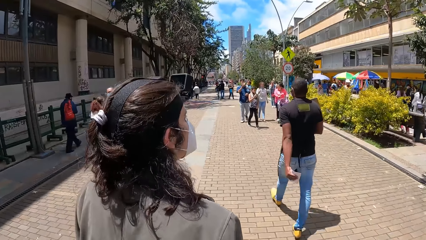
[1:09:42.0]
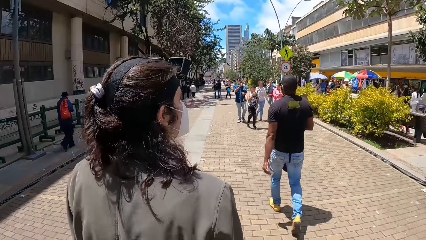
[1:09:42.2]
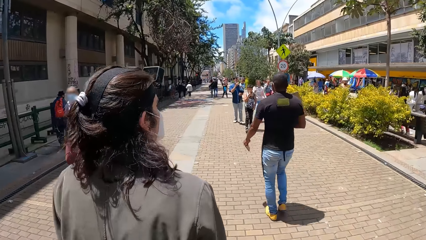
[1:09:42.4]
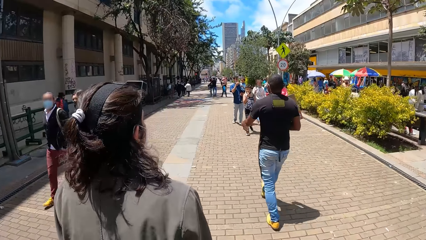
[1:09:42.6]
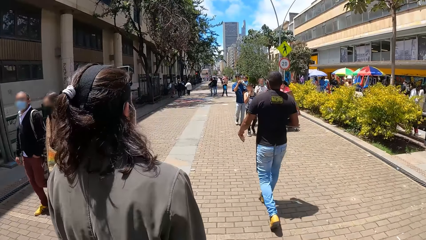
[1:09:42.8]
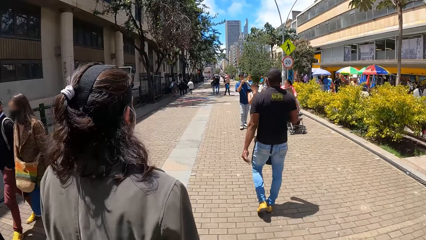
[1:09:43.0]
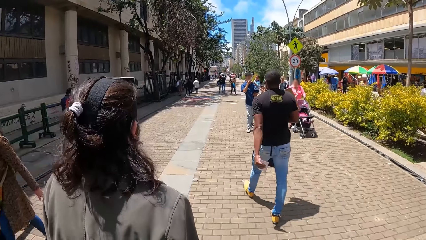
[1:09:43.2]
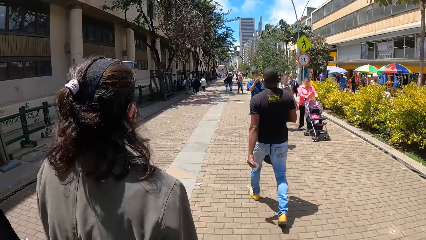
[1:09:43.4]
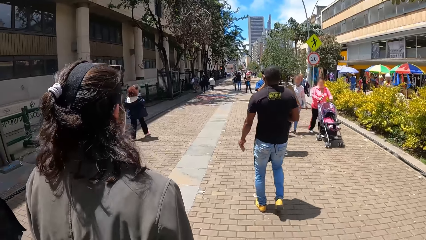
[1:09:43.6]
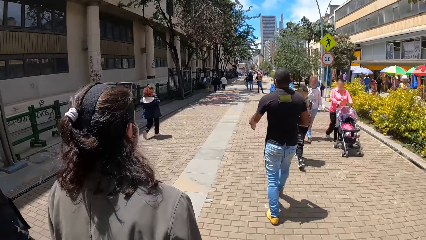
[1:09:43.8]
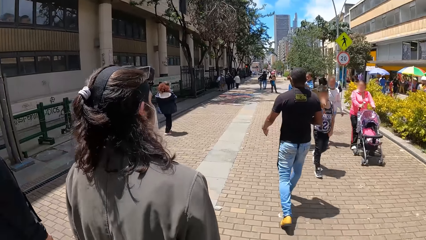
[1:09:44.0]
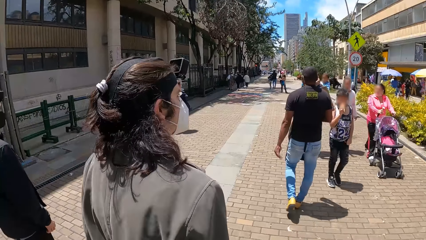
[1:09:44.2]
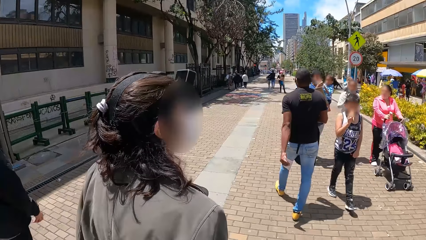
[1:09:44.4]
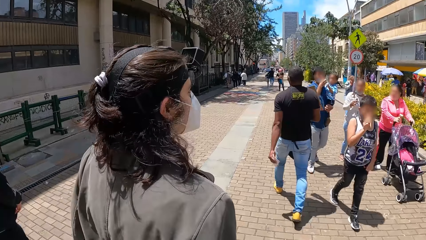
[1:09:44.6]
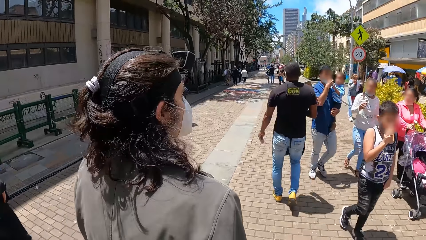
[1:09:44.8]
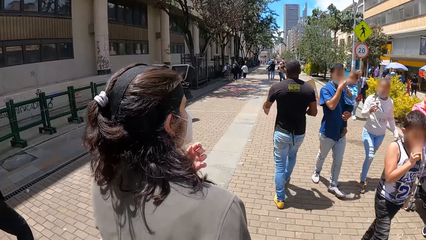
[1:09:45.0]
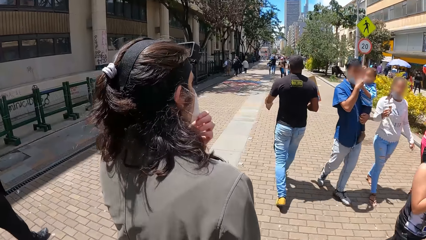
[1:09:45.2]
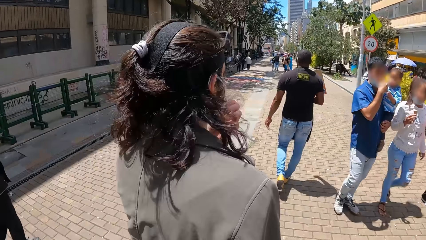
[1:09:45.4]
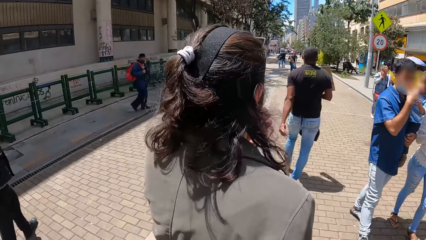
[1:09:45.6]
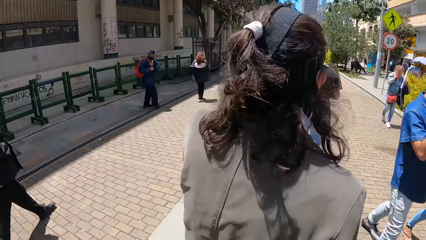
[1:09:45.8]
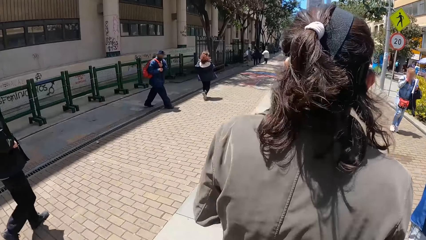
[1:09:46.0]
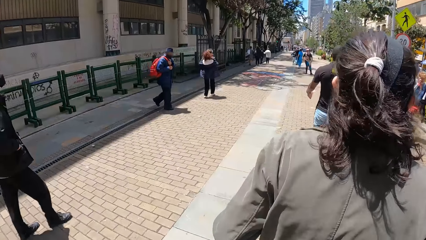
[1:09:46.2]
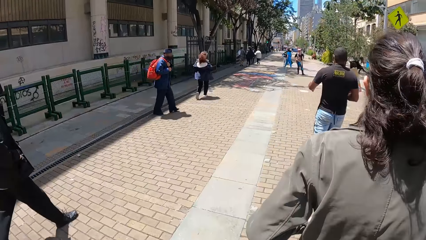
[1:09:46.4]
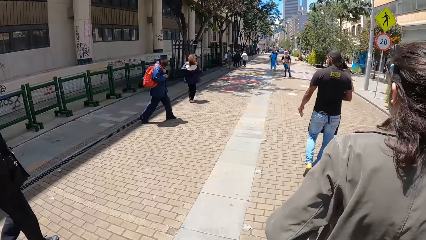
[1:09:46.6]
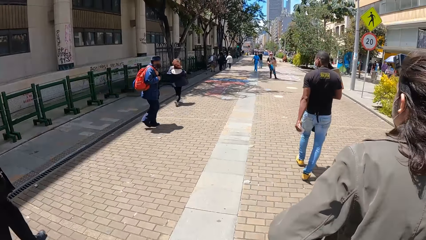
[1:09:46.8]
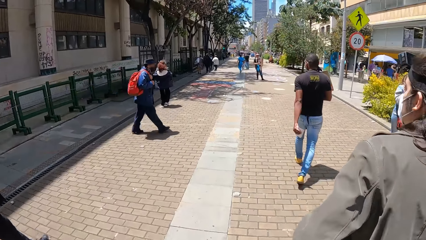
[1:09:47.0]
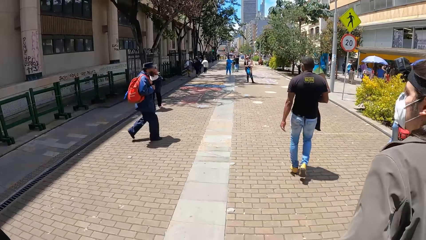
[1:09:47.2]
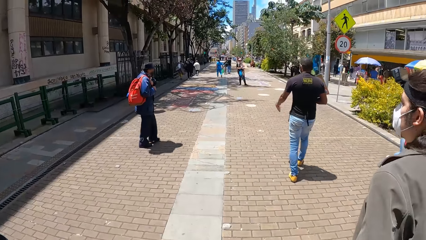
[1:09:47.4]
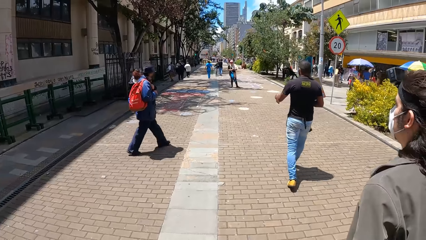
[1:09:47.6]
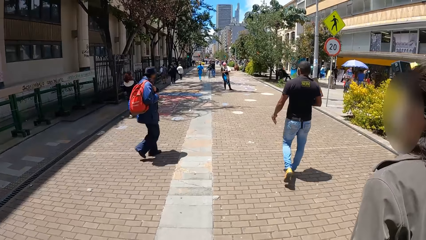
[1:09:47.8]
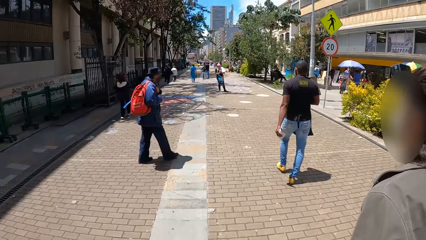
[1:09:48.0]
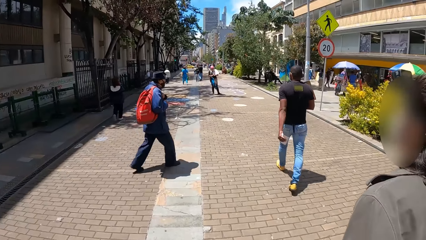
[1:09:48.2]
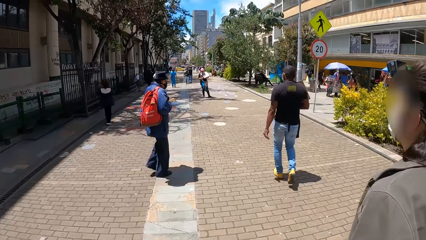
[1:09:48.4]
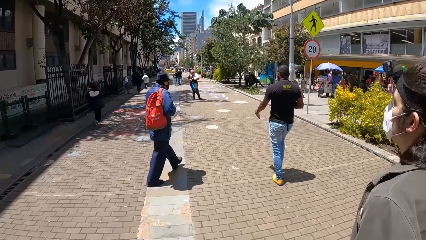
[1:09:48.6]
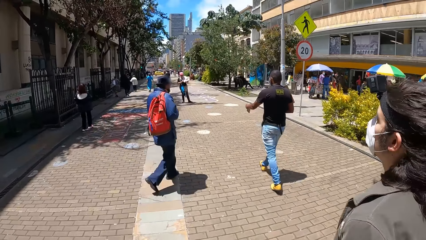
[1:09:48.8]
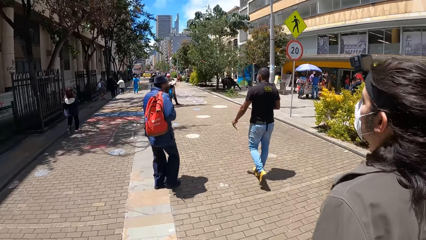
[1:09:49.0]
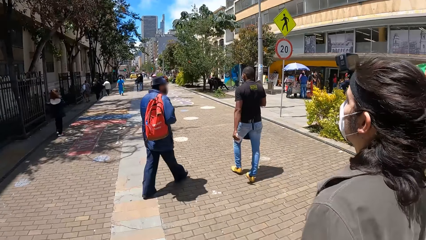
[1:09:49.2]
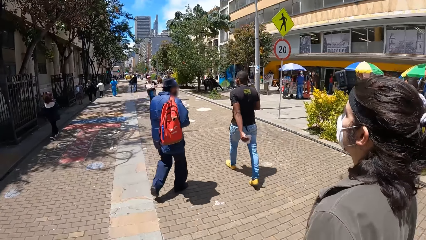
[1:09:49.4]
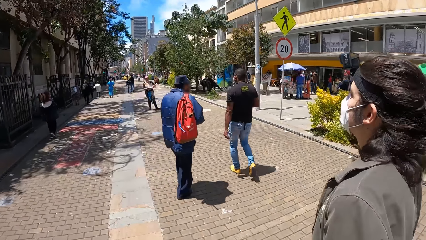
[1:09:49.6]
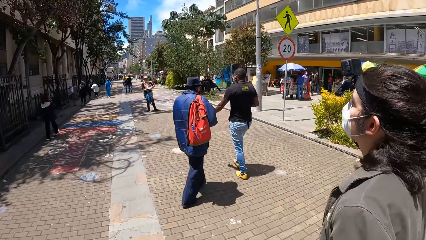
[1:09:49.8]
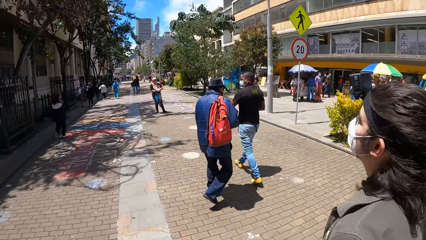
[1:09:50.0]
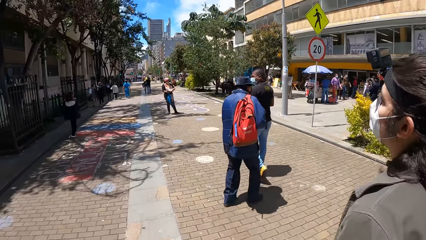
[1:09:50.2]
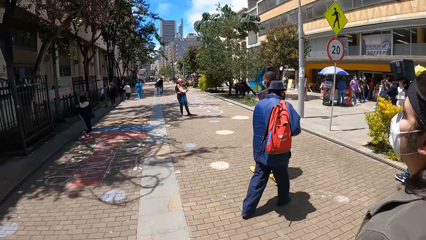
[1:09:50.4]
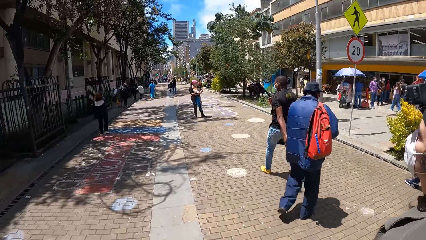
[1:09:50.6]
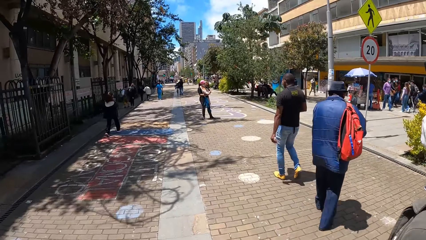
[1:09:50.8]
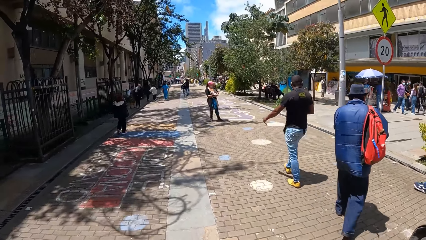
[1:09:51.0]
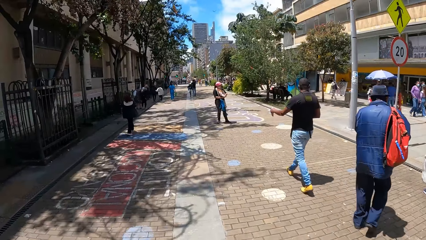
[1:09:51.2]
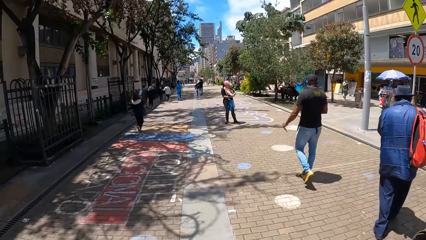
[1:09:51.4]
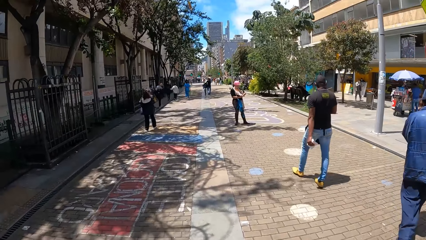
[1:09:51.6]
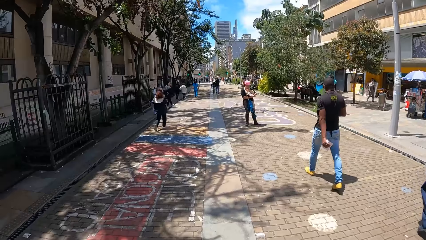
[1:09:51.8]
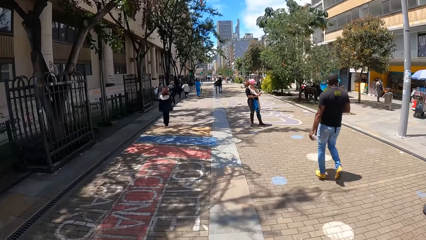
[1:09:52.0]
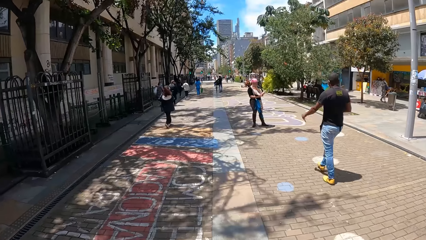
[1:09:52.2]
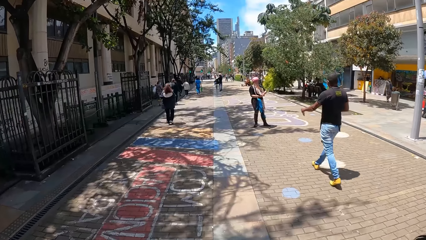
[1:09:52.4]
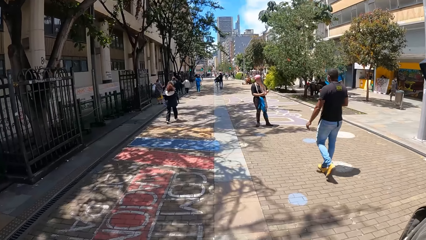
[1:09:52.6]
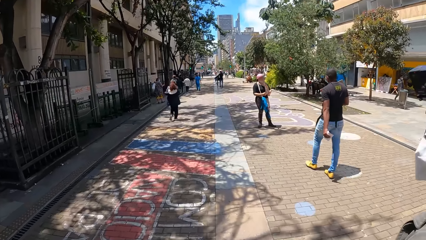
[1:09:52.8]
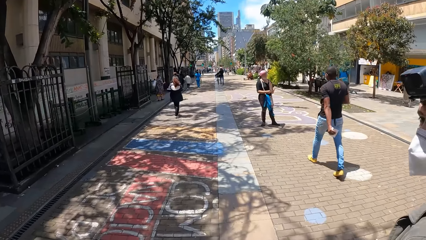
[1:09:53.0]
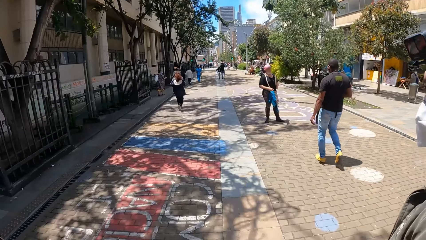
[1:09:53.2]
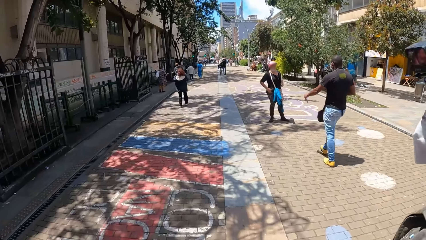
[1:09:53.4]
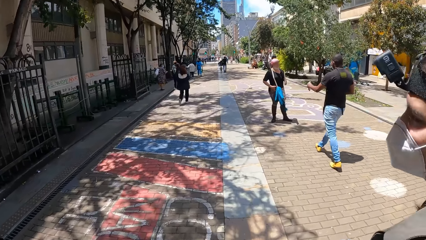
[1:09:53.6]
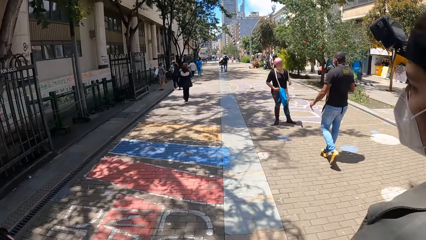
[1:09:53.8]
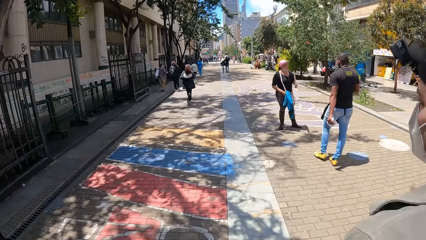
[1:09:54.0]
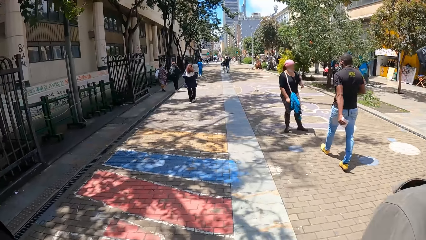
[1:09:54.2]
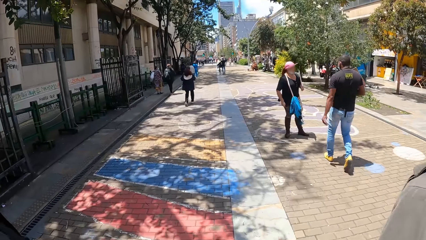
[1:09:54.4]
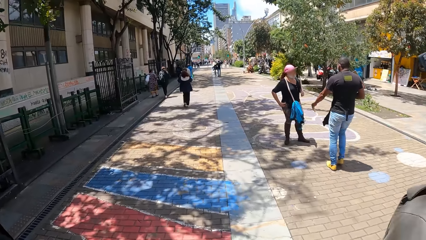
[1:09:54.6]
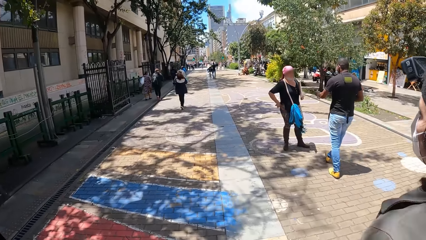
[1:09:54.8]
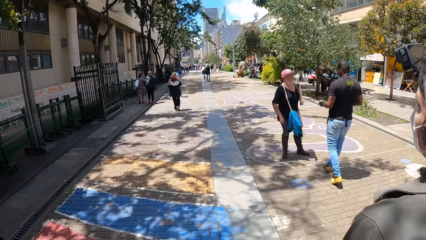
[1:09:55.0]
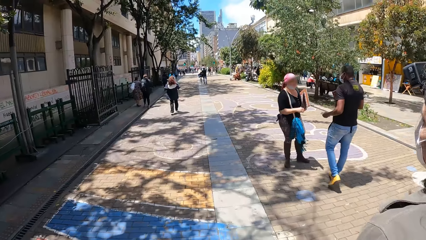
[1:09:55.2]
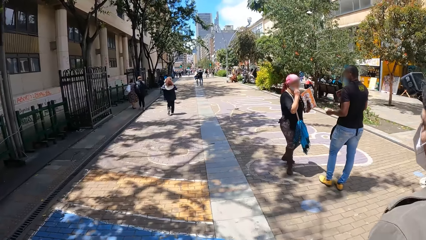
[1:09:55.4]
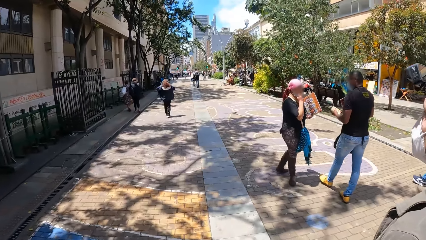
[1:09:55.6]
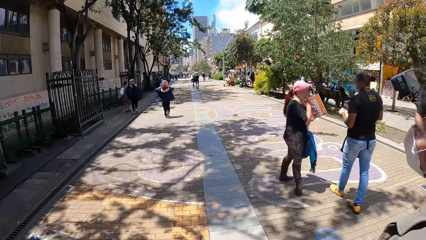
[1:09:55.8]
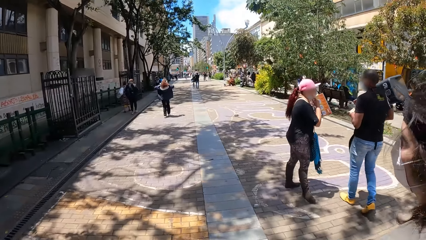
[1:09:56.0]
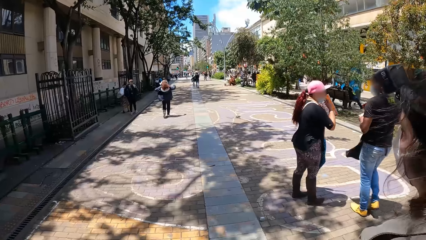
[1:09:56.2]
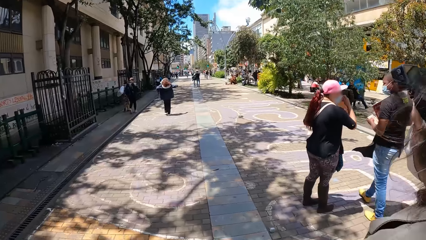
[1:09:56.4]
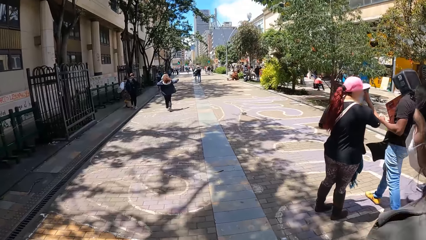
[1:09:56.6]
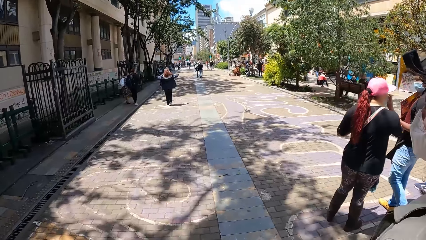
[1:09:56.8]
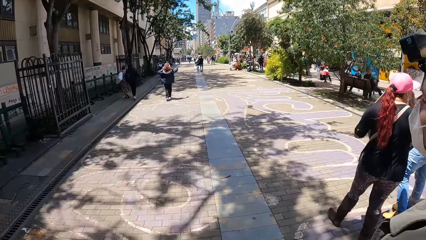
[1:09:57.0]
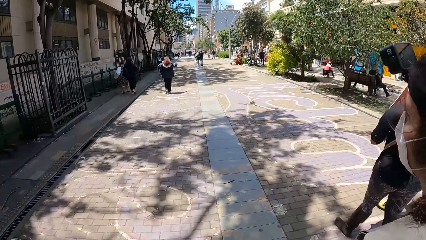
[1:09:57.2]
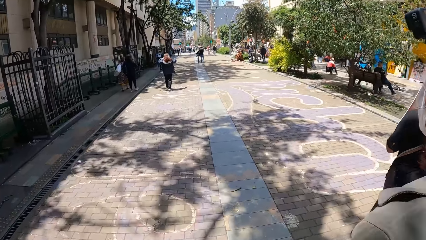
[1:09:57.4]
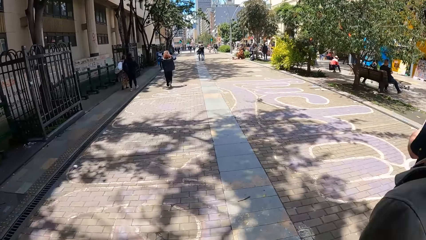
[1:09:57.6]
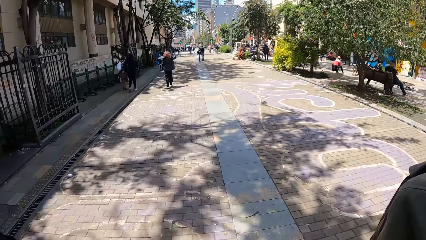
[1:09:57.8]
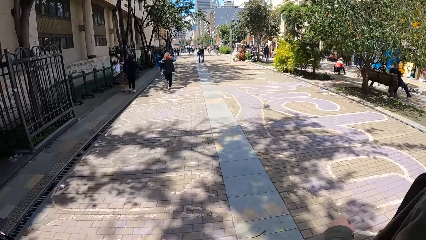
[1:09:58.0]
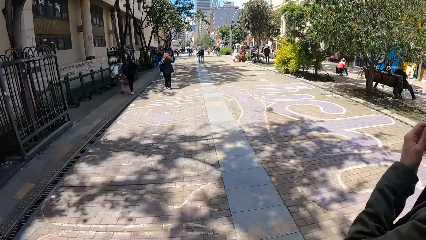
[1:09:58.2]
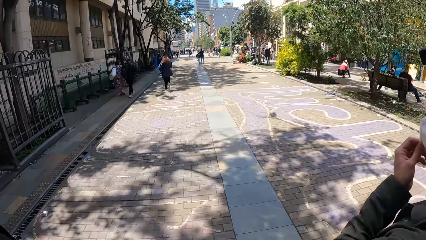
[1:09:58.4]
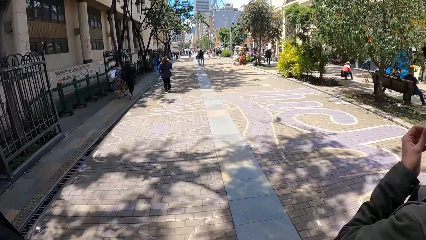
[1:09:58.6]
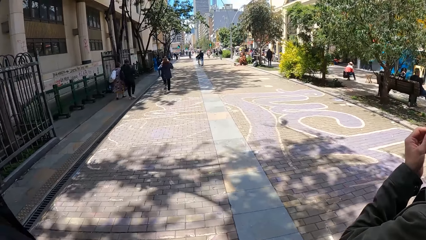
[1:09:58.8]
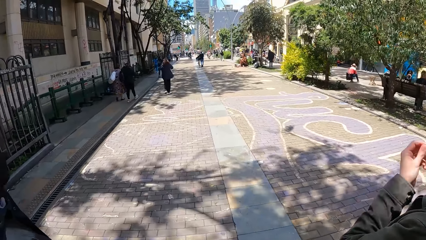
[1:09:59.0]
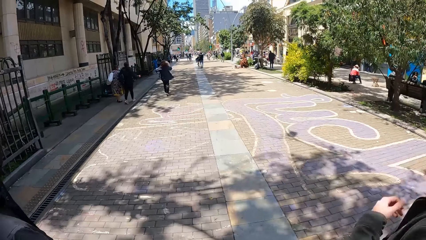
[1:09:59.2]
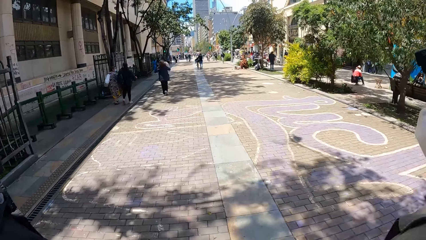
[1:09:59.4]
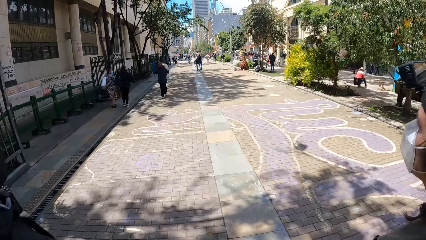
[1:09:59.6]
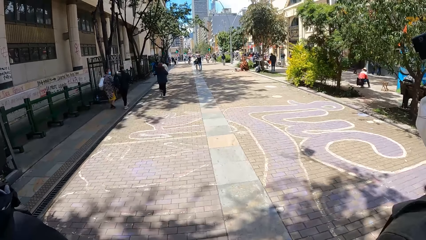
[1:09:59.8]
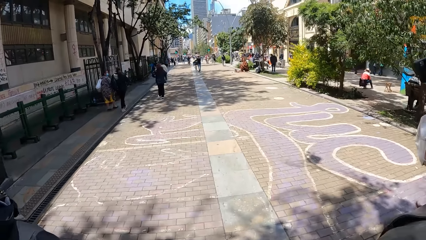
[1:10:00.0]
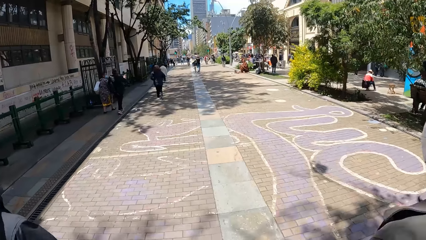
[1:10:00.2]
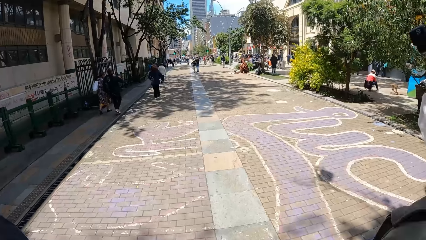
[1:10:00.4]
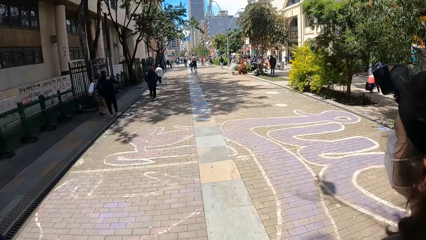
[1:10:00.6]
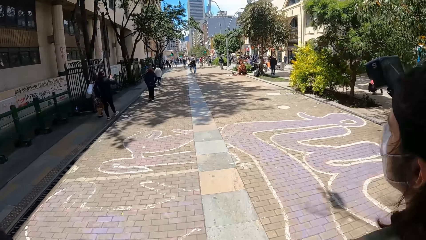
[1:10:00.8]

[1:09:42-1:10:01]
The woman adjusts a mask on her face with her left hand. Another woman adjusts some pamphlets with both hands. The other woman interacts with the man. The other woman adjusts a mask on her face with her right hand. The man adjusts the pamphlets with both hands. The camera wearer walks past the man and walks past the other woman. The first woman adjusts the mask on her face with her left hand.
